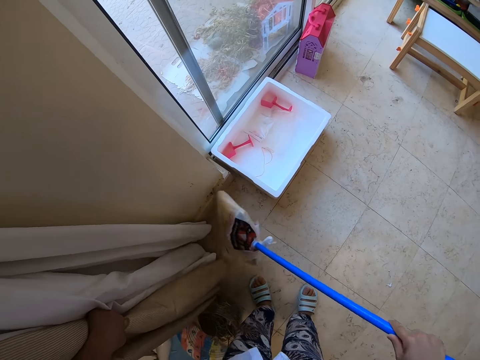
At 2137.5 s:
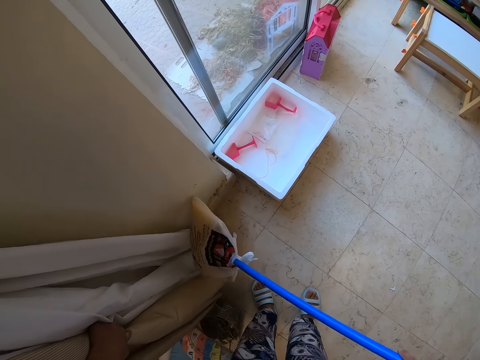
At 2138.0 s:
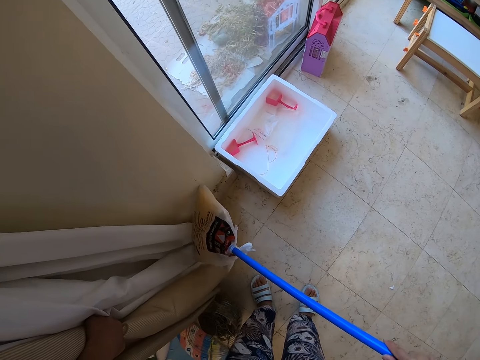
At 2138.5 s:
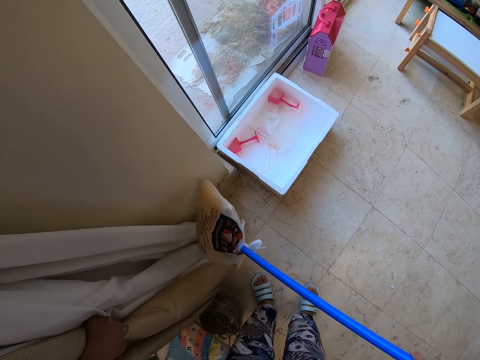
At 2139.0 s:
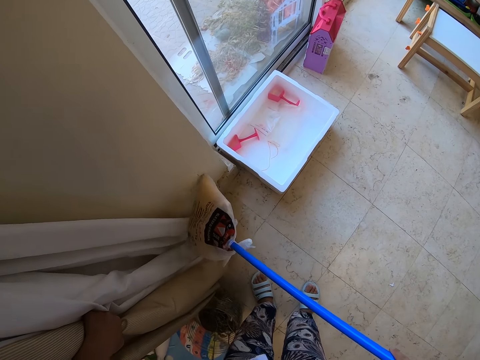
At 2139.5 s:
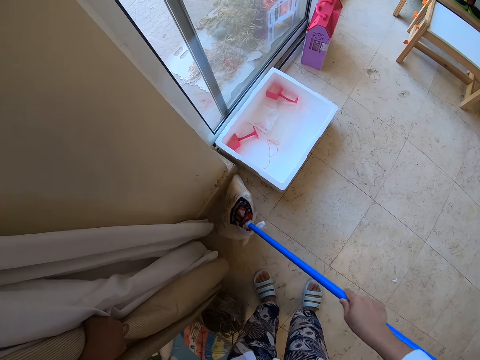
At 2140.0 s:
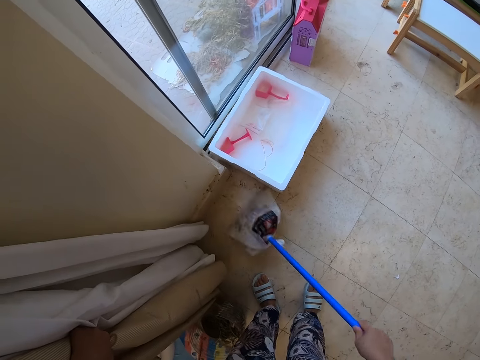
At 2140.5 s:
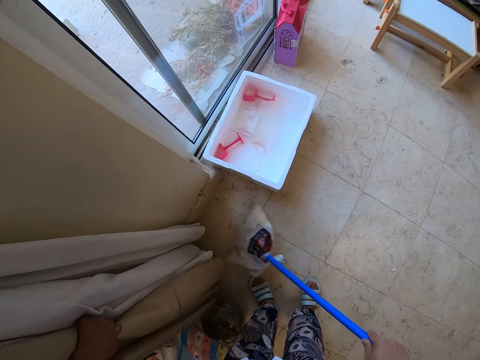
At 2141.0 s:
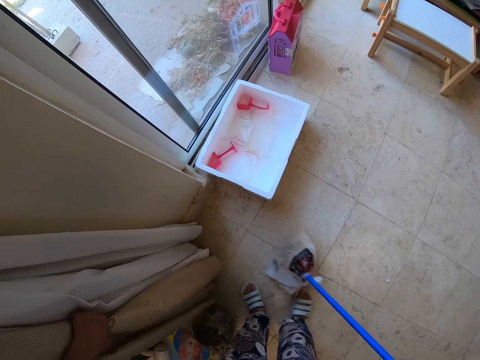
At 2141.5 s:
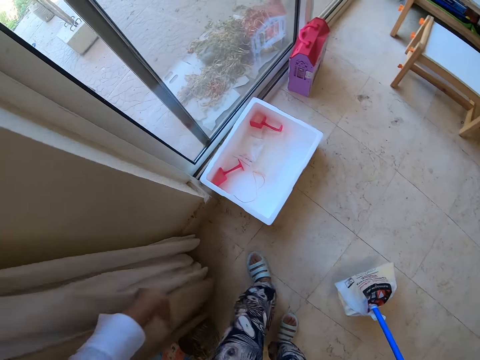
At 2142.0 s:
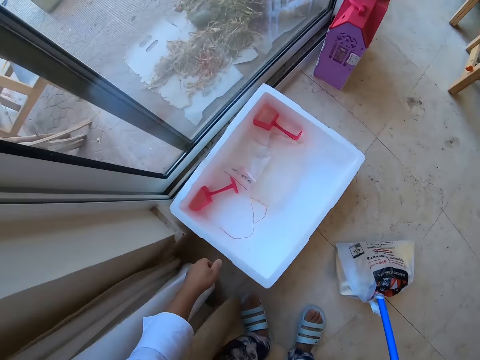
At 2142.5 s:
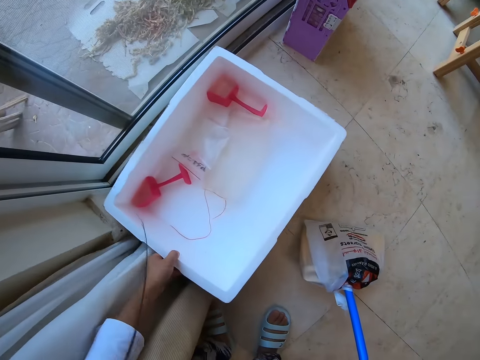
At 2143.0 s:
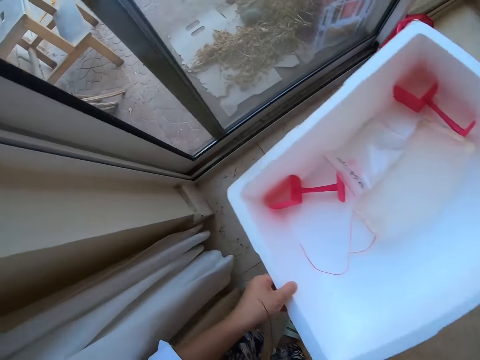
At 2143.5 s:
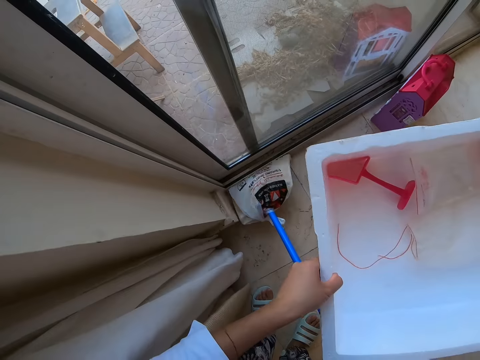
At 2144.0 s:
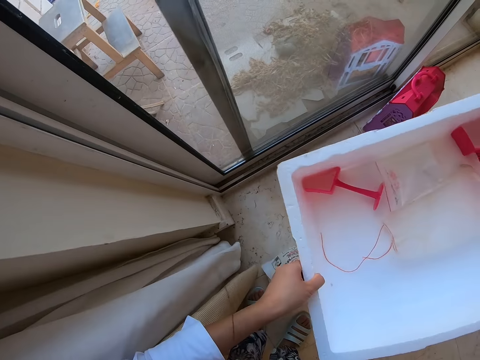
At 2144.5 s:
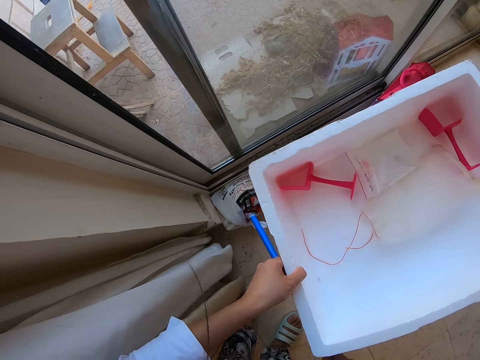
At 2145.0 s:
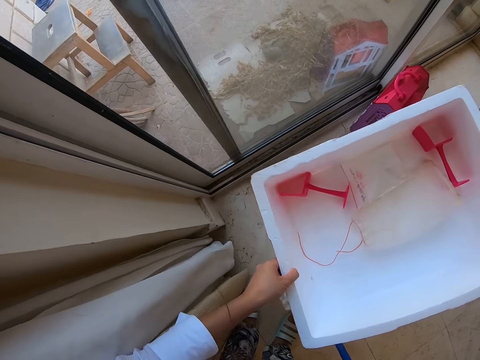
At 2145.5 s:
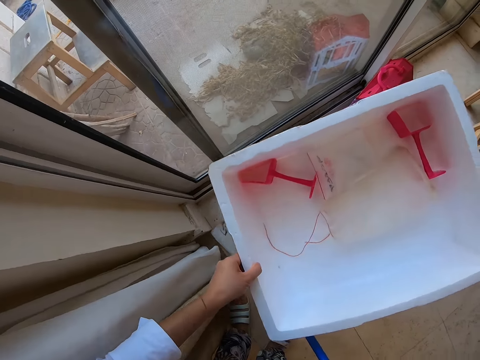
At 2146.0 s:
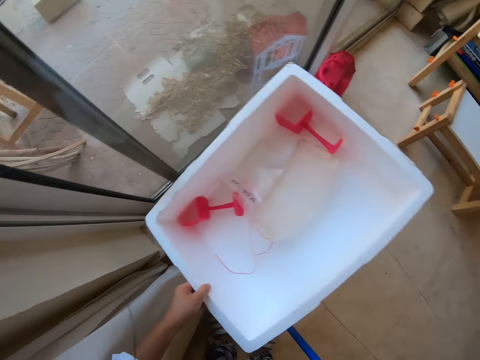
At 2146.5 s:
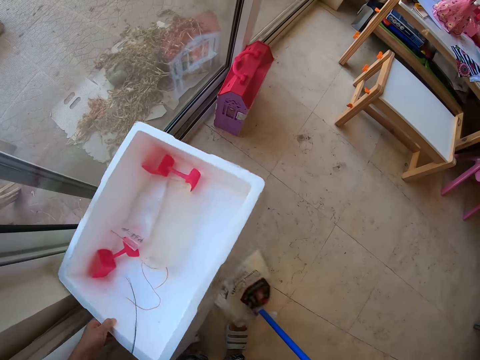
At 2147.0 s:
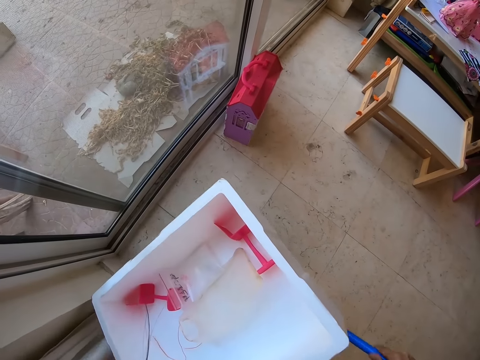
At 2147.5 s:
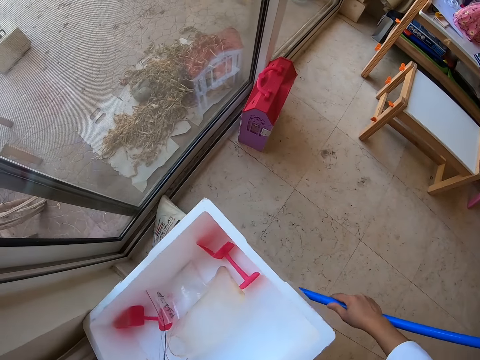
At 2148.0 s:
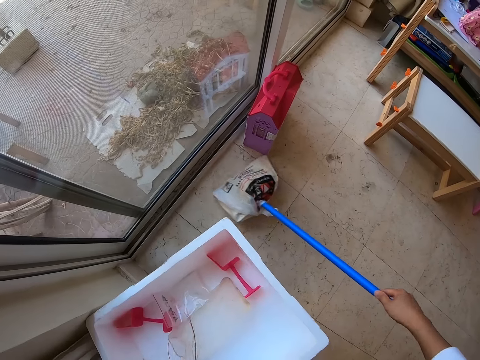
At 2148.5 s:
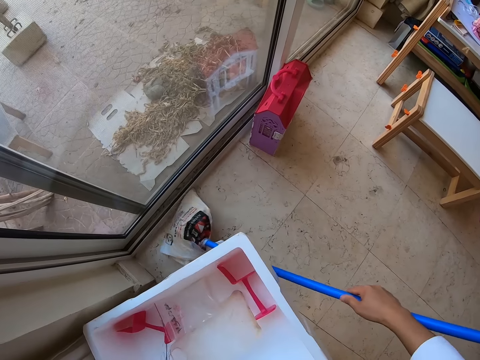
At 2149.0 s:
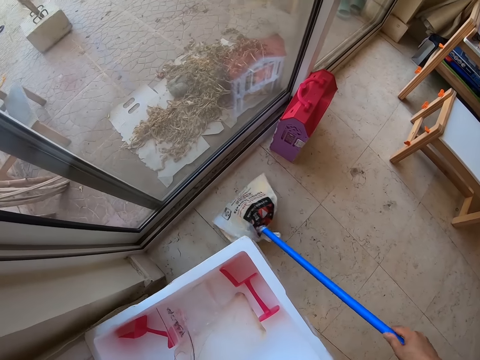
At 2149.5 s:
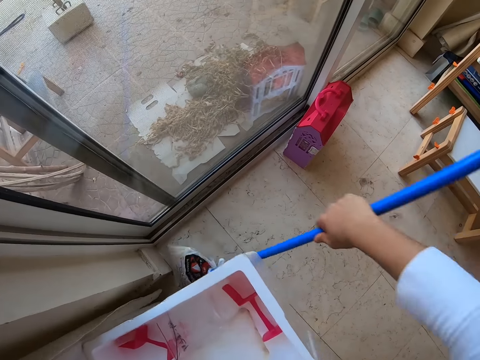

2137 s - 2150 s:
The camera wearer scrubs the wall. They sweep the floor. They lift the cushion. They sweep the floor and mop the floor.

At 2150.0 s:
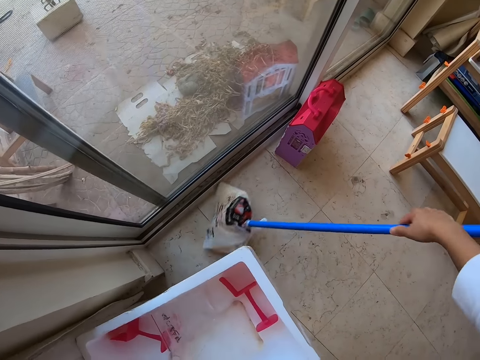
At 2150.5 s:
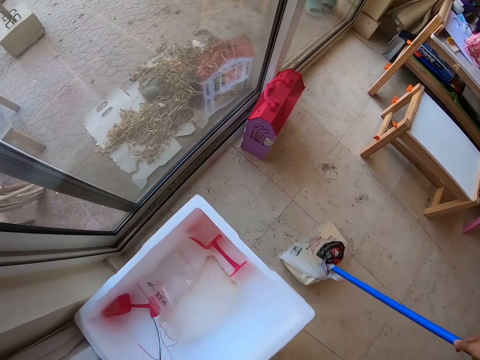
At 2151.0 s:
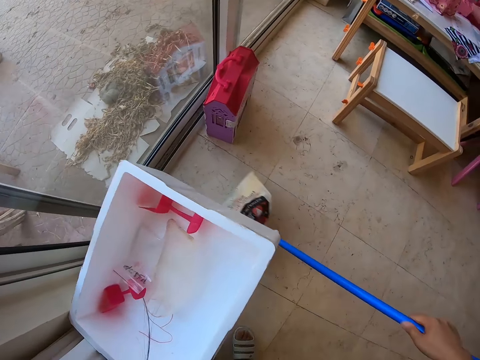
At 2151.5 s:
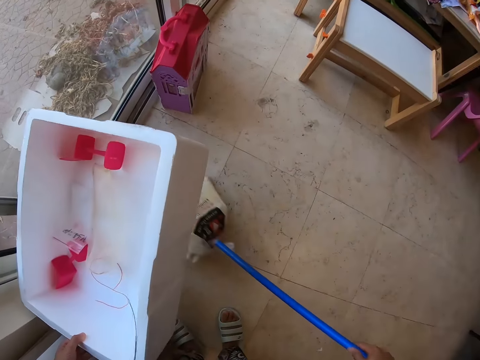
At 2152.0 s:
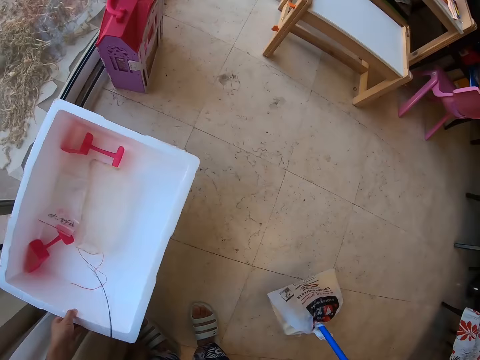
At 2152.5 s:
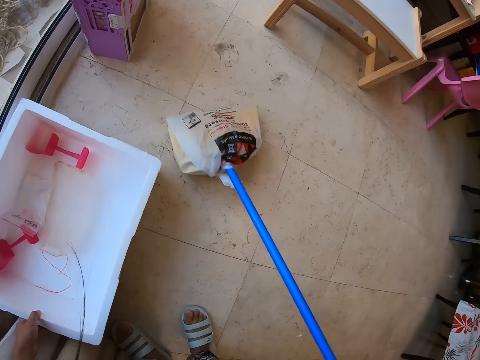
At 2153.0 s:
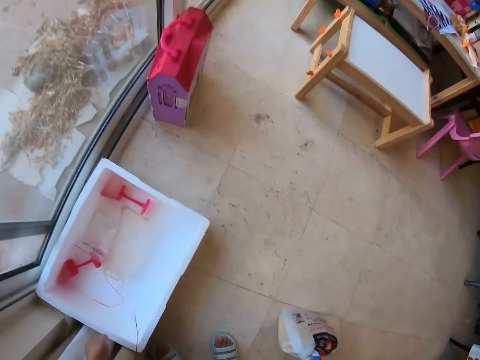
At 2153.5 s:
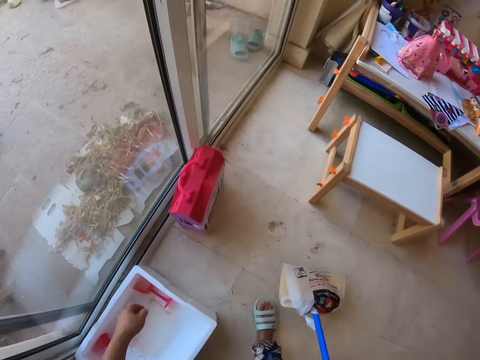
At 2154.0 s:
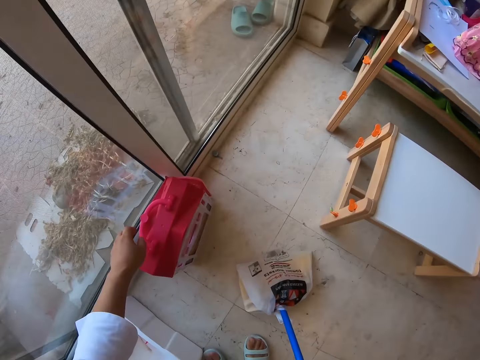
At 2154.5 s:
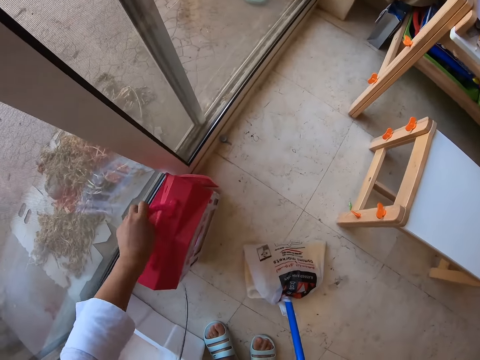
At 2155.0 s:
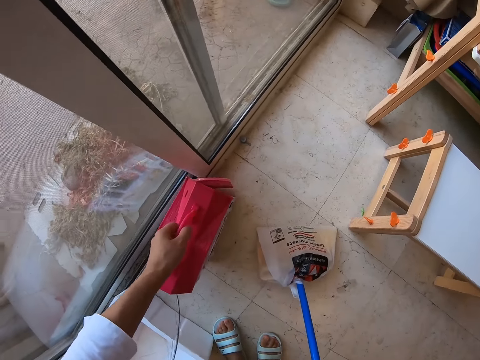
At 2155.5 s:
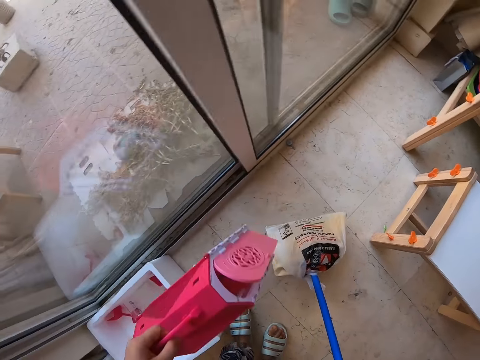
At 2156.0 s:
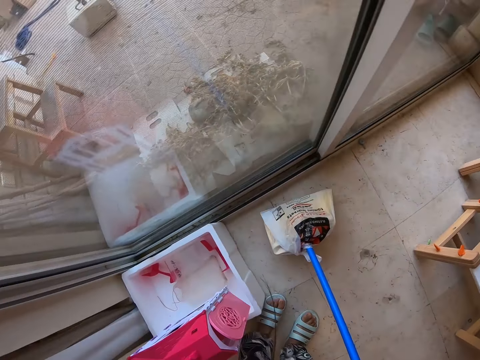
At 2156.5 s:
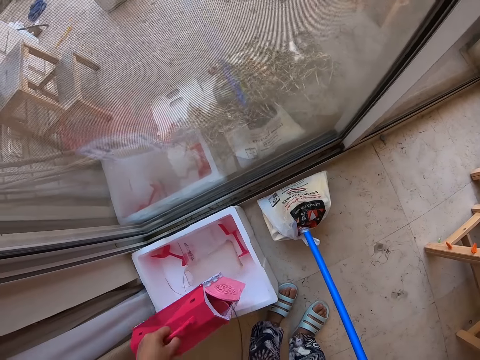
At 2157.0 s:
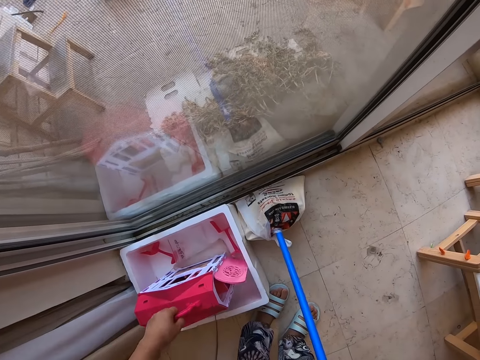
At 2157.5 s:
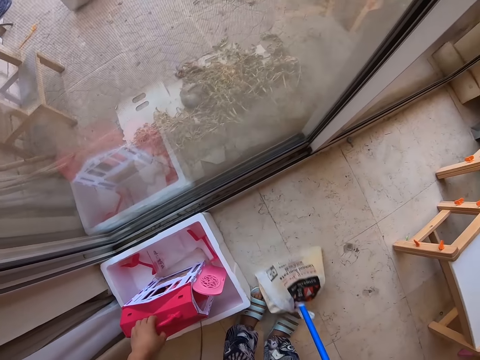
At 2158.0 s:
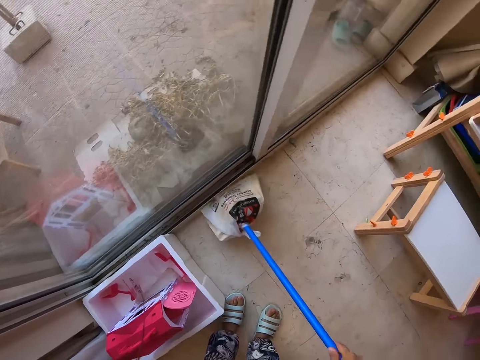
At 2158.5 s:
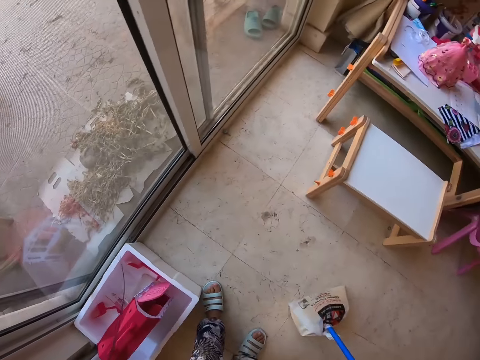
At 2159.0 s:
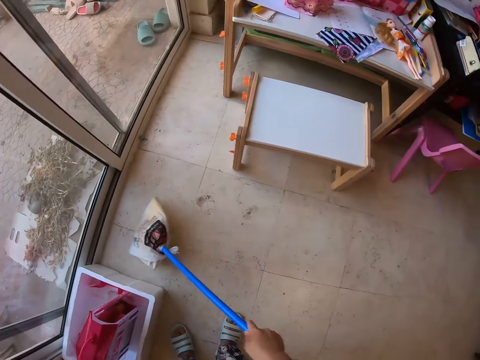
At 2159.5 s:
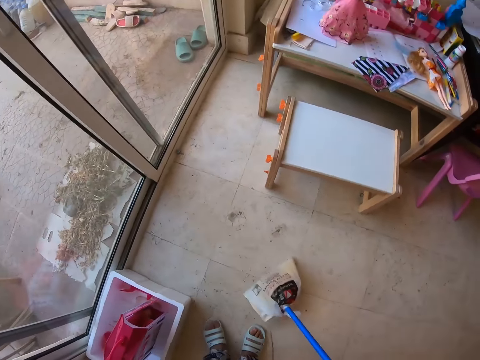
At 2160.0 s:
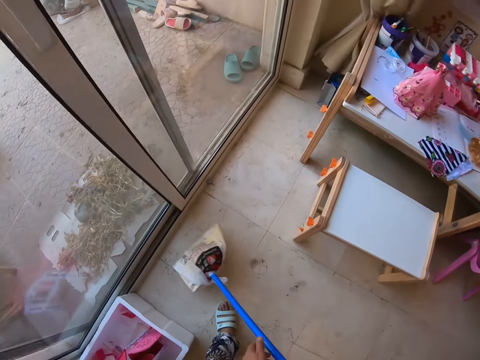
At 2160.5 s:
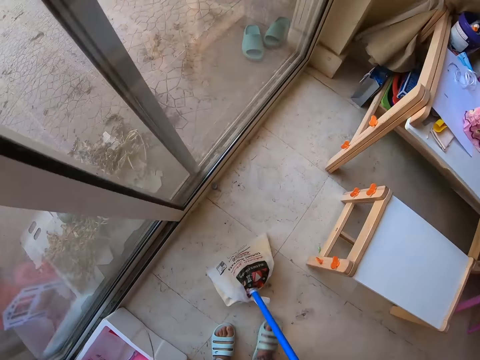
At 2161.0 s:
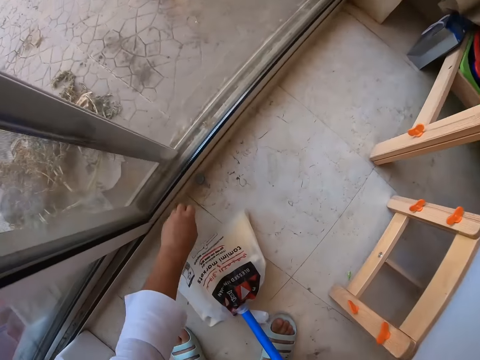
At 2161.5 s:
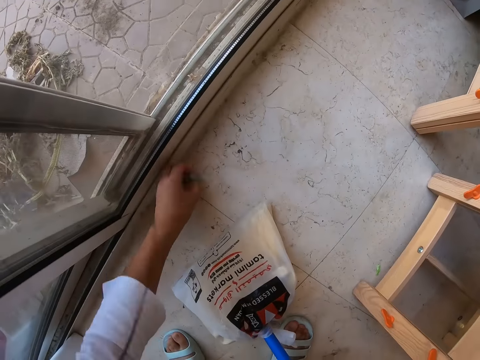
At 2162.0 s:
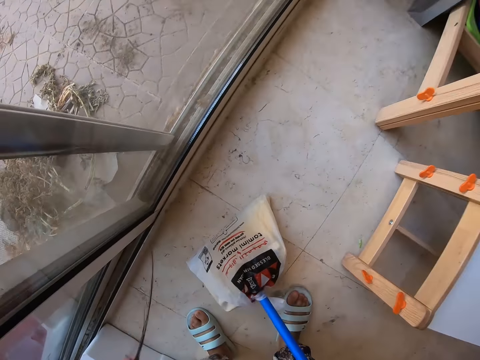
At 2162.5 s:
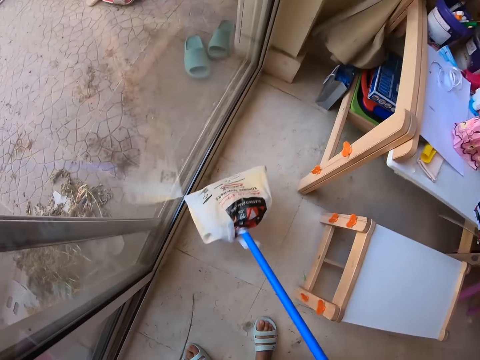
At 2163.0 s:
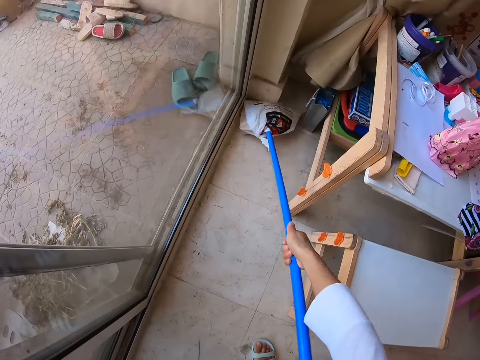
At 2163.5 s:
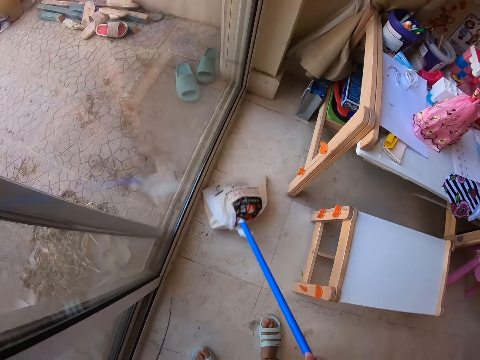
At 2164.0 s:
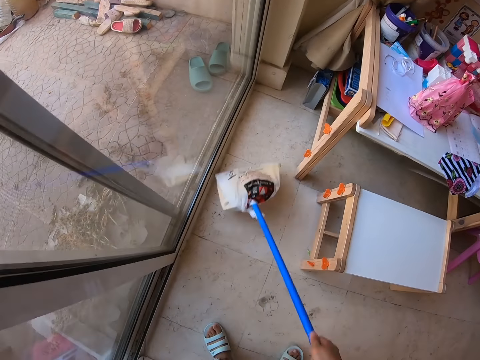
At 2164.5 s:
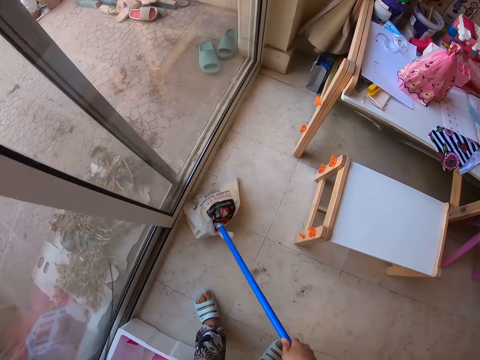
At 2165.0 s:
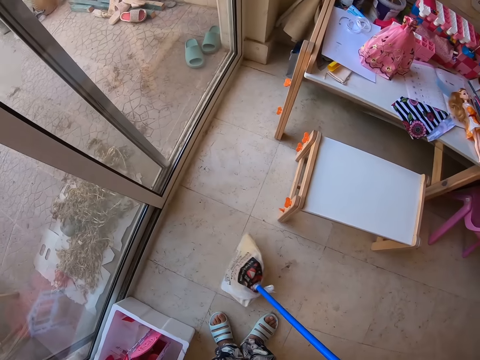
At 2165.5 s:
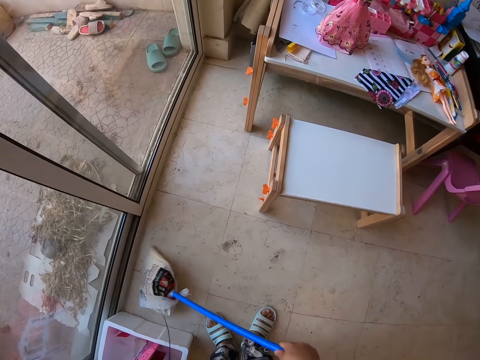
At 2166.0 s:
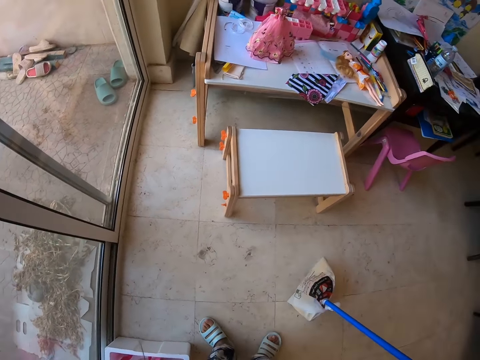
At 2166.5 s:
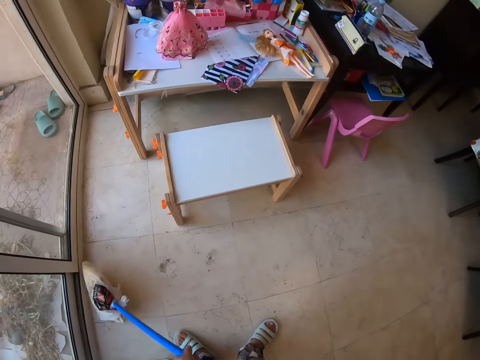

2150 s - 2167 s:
The camera wearer puts down the cushion. They lift an object. They put the object in the cushion. They sweep the floor and mop the floor. They pick up a bottle cap. They sweep the floor and mop the floor.
